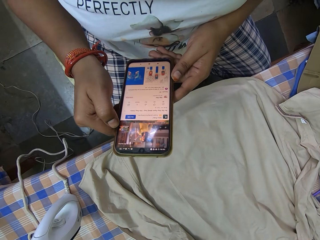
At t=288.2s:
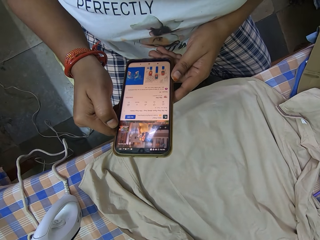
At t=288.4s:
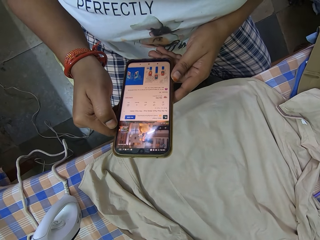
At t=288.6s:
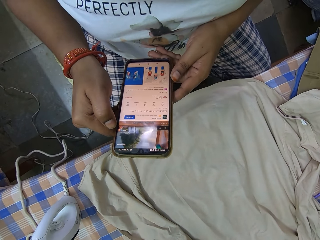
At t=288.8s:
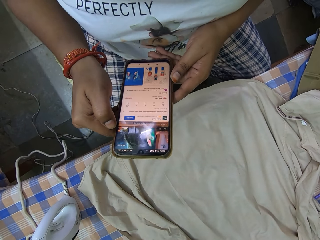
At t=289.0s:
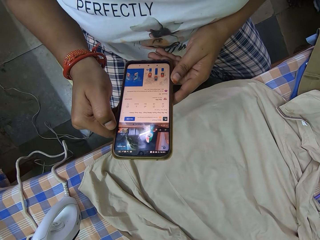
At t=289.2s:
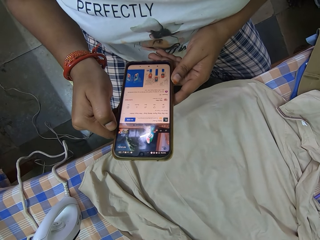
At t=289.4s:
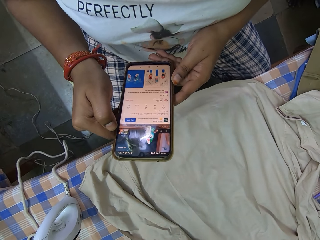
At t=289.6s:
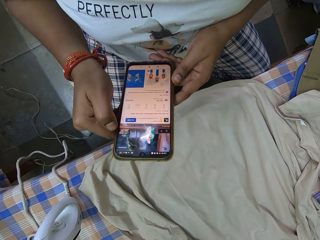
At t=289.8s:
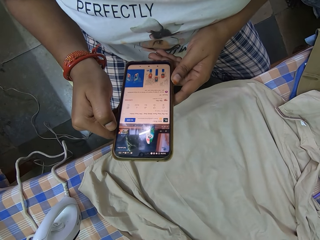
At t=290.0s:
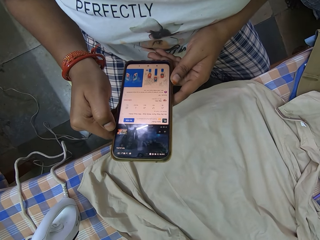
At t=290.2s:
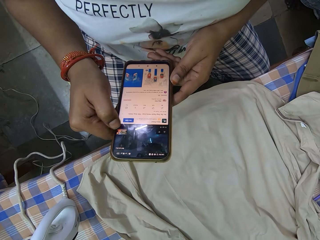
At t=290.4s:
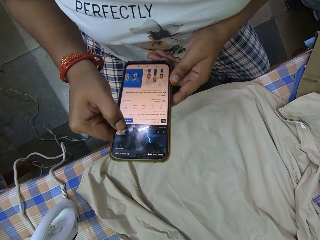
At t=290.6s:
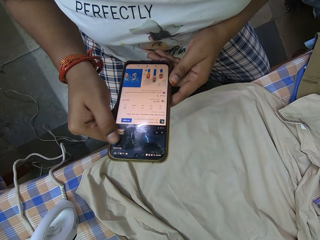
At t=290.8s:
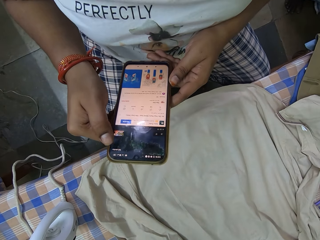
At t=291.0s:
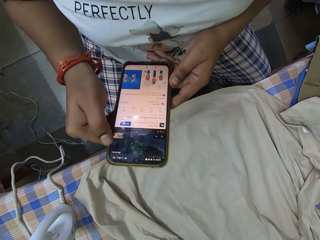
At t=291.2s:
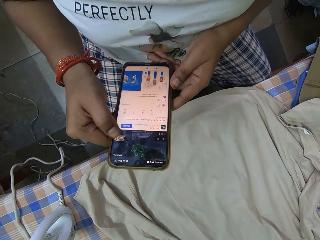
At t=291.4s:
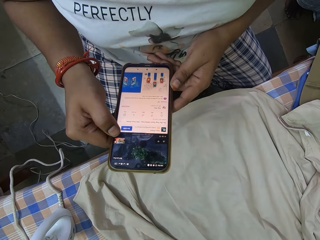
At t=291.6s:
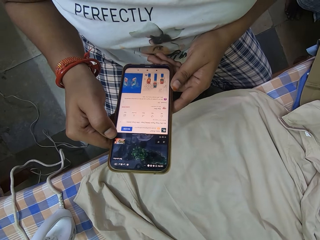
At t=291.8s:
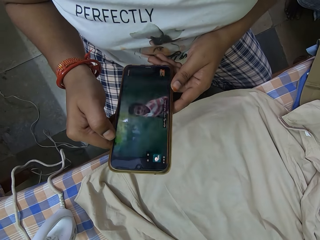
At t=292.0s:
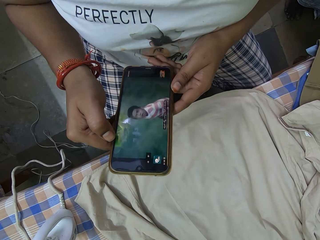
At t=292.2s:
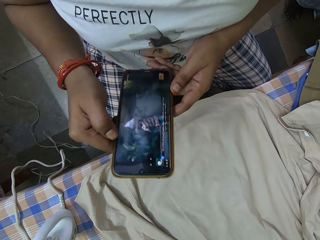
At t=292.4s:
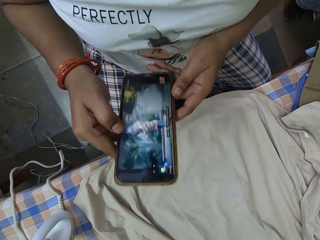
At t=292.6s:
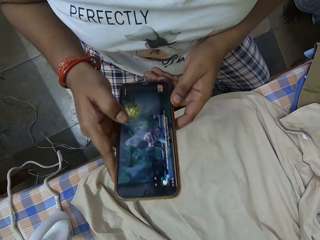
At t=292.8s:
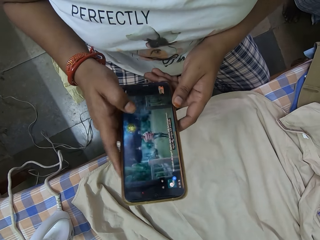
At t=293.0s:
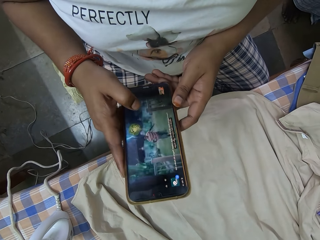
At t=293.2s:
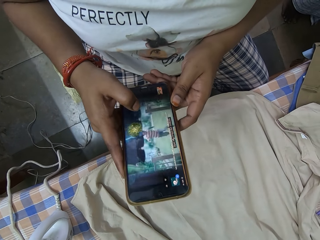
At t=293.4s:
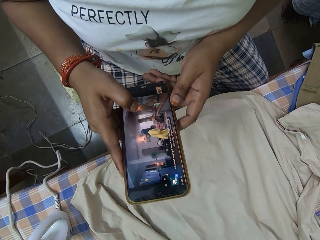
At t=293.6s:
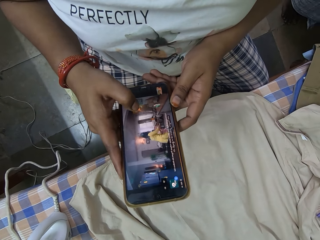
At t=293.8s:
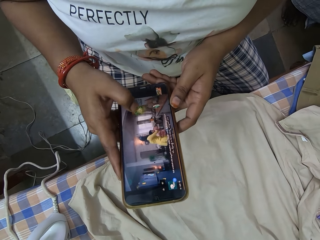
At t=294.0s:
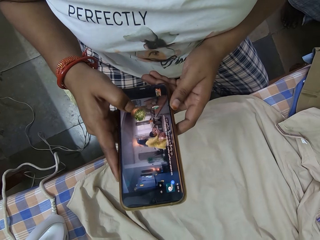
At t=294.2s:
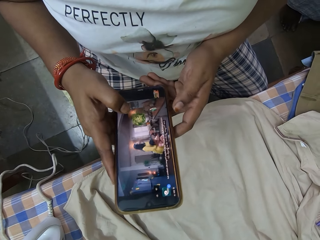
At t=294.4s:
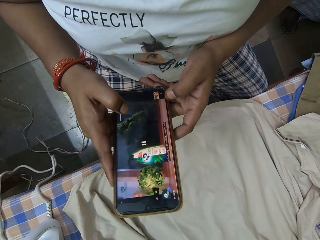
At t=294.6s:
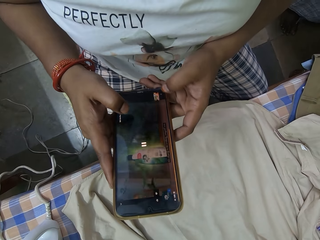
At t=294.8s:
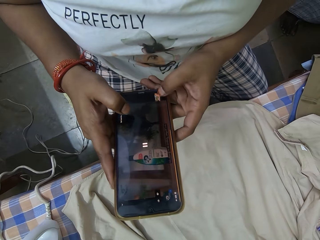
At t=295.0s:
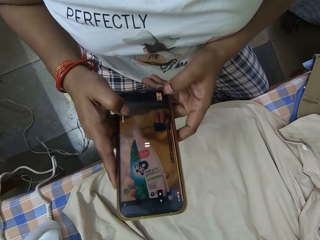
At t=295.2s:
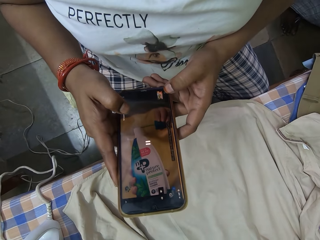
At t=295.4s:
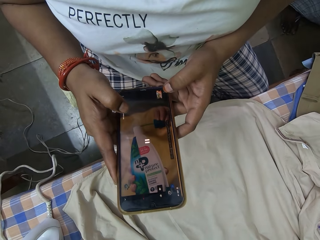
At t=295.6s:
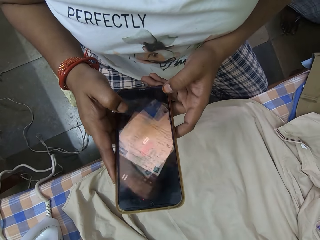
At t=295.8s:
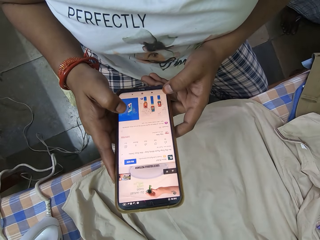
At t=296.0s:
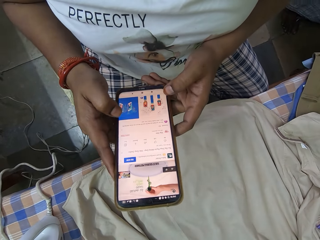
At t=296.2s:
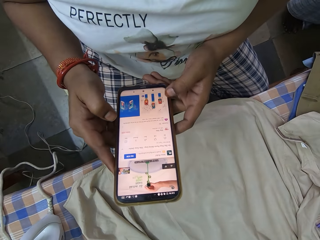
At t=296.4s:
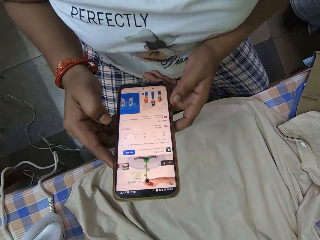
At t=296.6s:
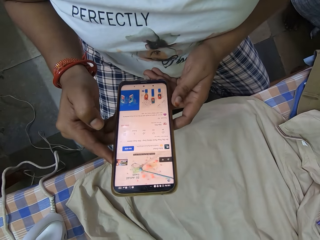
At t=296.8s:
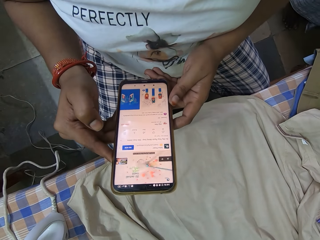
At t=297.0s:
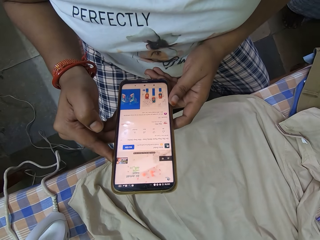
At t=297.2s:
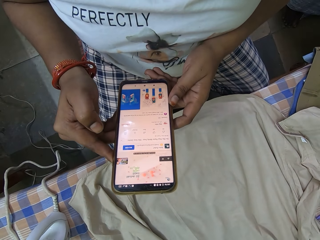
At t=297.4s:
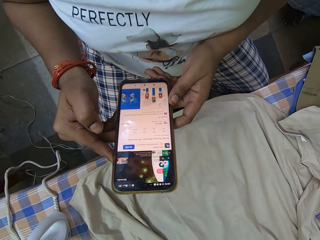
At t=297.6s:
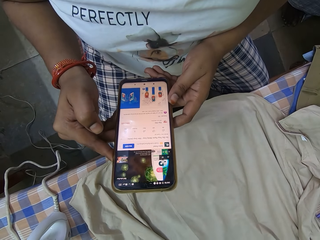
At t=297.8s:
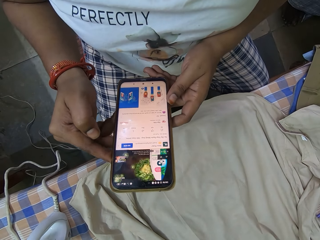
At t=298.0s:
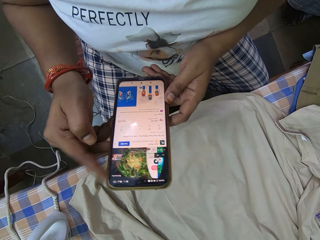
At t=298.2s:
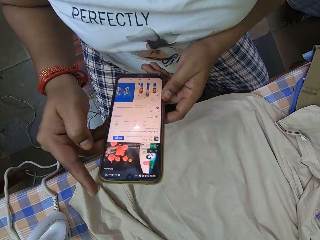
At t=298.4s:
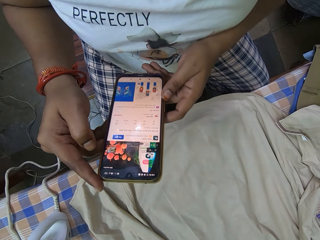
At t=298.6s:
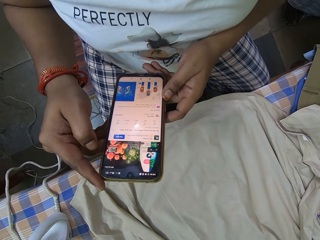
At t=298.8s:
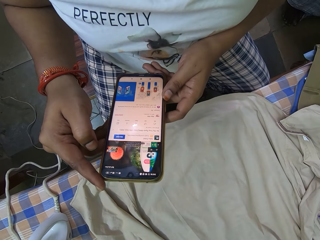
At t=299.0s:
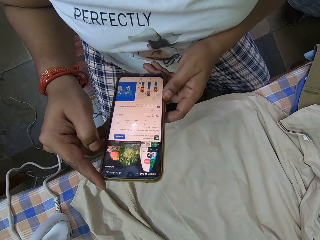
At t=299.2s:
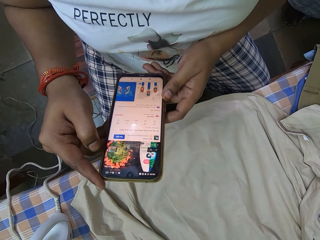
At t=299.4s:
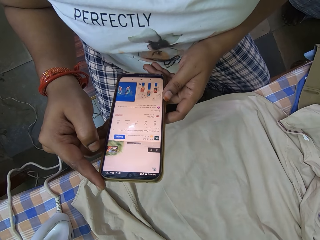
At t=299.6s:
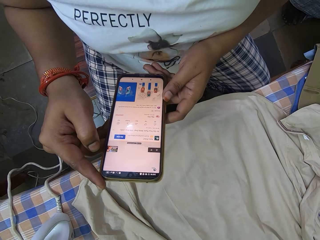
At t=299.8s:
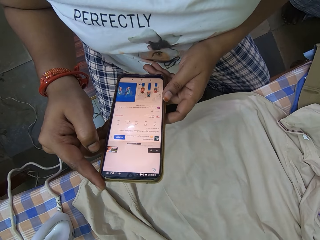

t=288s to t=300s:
The camera wearer looks at a screen of the mobile phone. She operates the mobile phone with her right hand. She touches the screen of the mobile phone.

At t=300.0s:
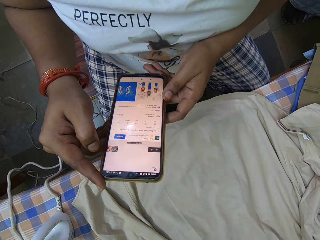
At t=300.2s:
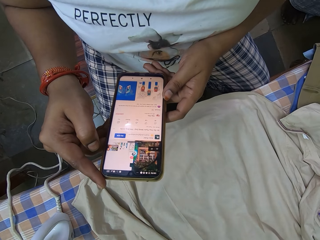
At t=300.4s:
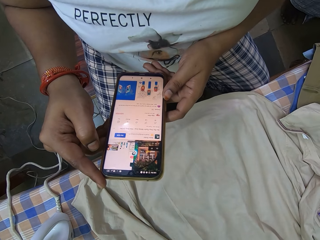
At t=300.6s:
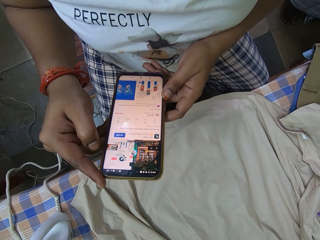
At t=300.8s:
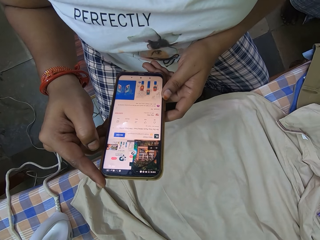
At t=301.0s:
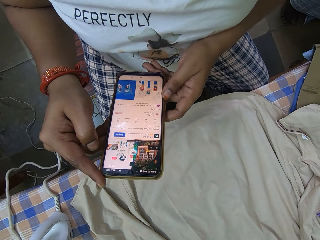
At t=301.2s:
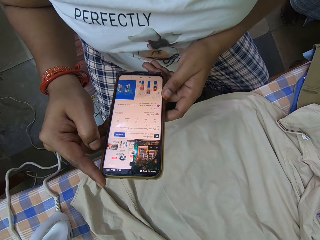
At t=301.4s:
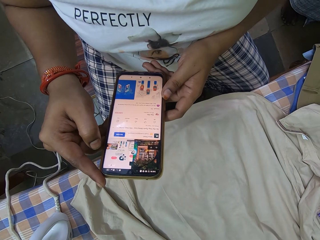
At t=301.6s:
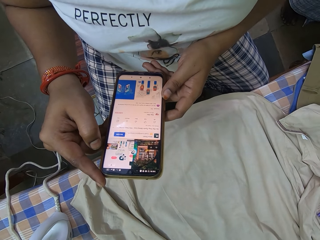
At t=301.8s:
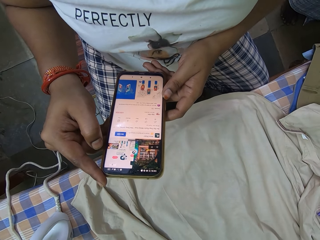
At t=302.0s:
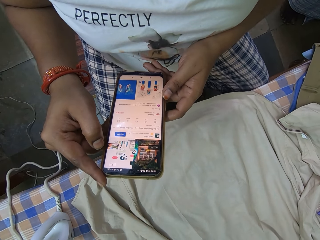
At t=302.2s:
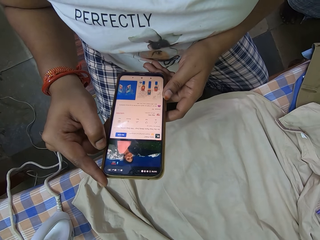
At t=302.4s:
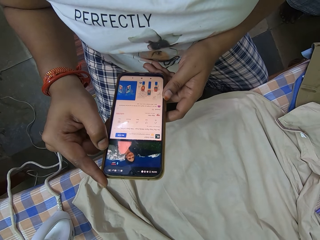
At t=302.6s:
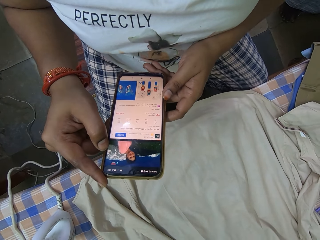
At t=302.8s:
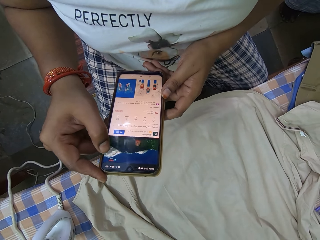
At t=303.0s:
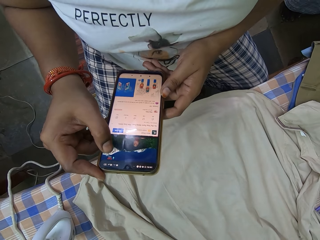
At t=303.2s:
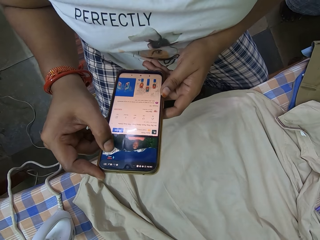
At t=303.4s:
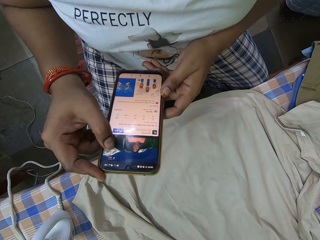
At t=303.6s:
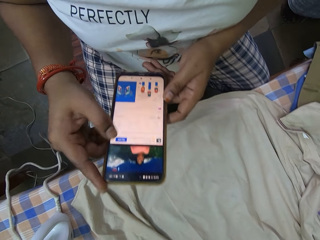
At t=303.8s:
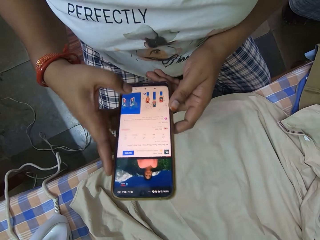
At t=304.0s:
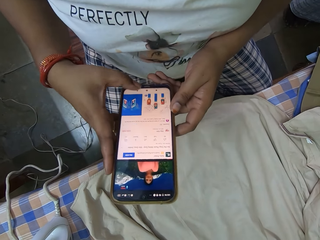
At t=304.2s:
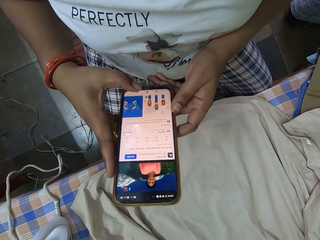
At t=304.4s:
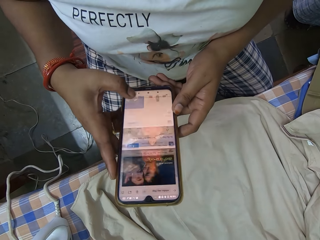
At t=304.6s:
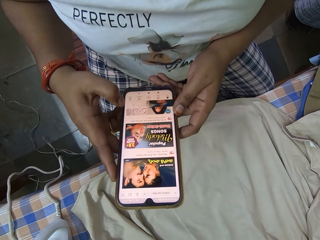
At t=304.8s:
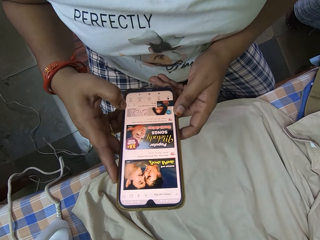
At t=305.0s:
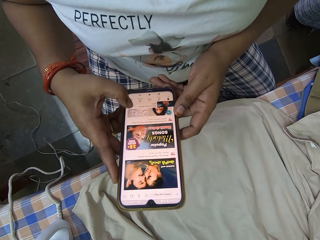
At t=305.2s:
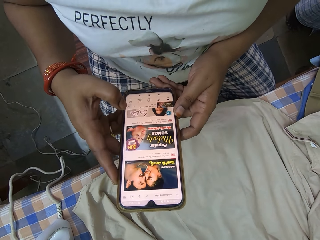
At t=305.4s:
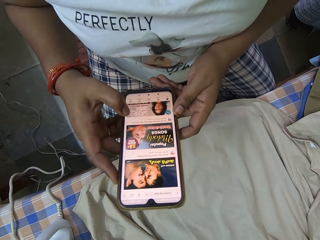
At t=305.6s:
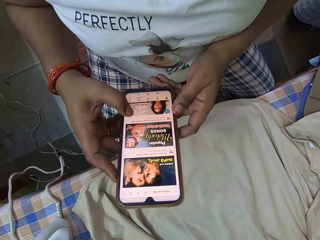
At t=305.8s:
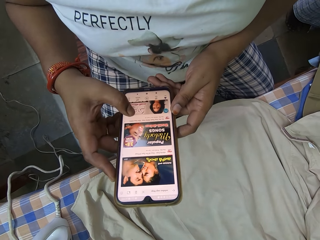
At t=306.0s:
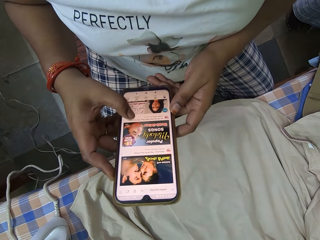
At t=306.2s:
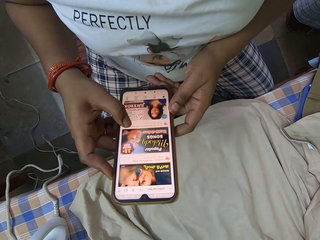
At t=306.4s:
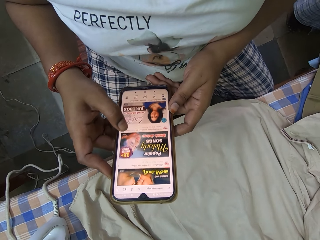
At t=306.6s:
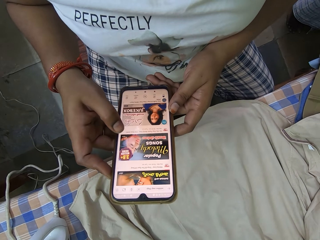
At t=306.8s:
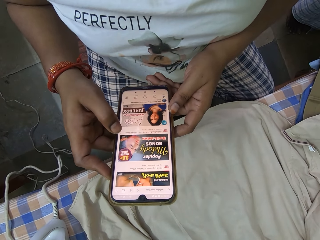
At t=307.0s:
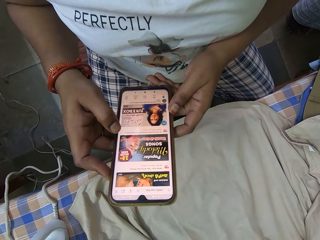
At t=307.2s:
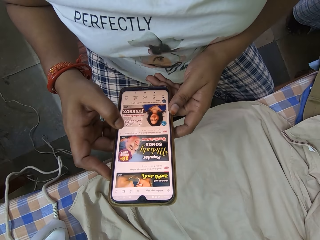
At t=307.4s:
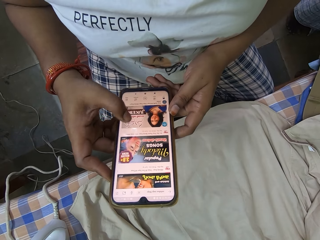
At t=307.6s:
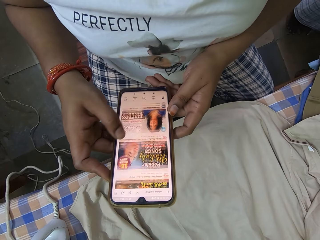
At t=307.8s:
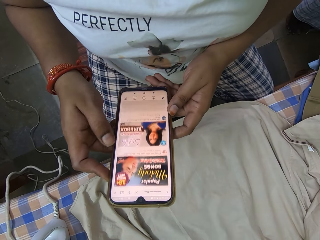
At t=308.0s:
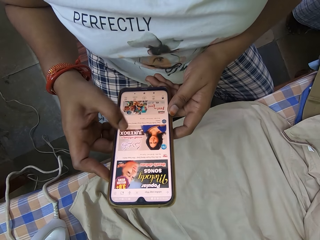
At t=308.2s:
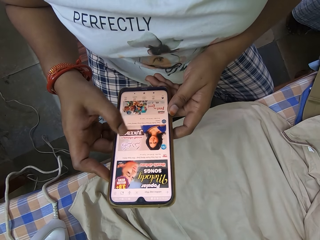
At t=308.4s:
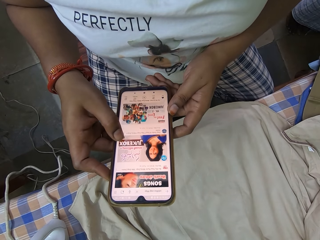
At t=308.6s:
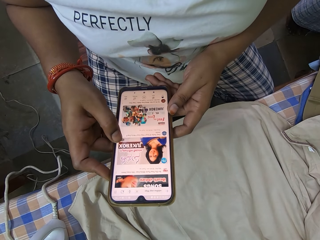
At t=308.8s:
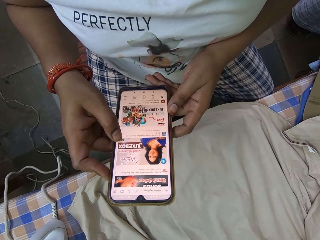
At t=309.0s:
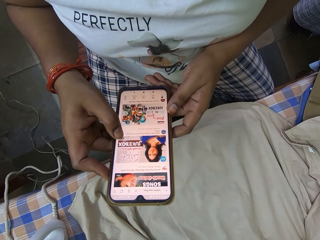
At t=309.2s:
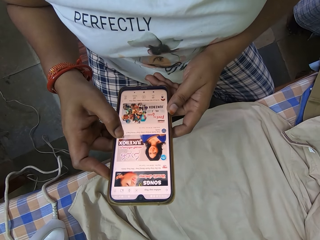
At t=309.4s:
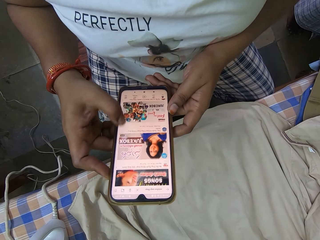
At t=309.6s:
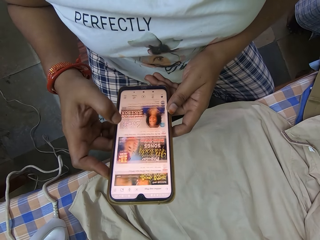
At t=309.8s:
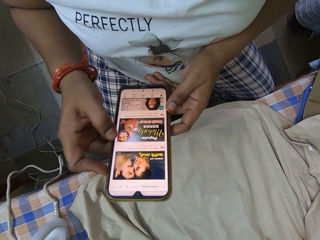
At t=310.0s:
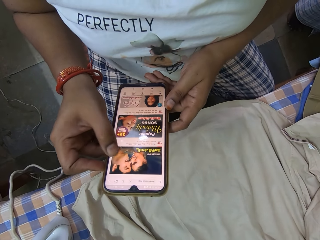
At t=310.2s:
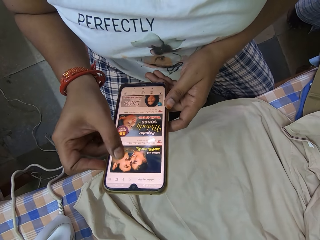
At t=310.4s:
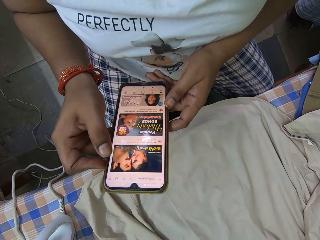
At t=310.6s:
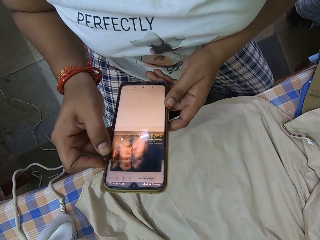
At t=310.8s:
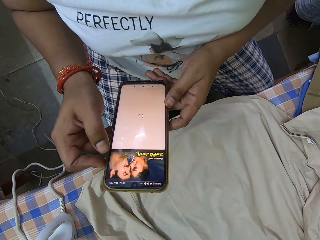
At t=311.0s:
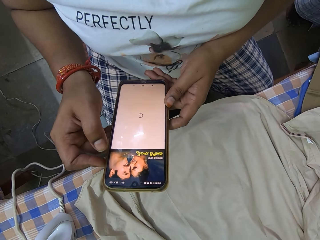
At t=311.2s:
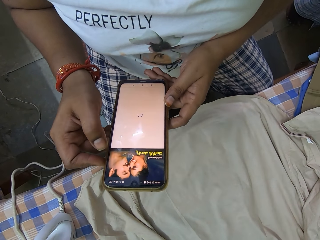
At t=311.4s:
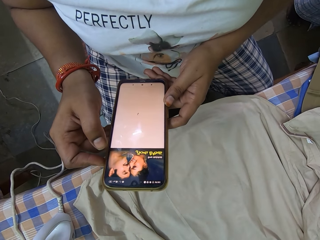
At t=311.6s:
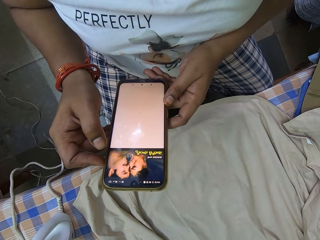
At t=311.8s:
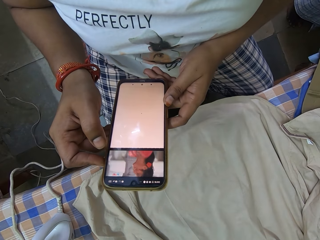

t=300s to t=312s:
The camera wearer scrolls on a screen of a mobile phone.
